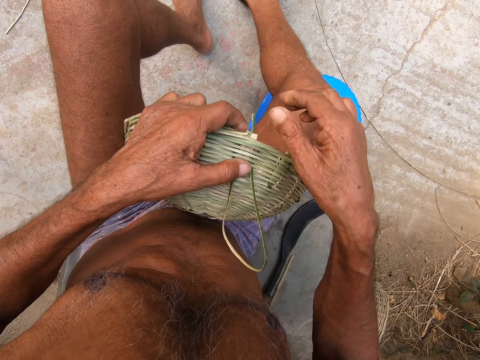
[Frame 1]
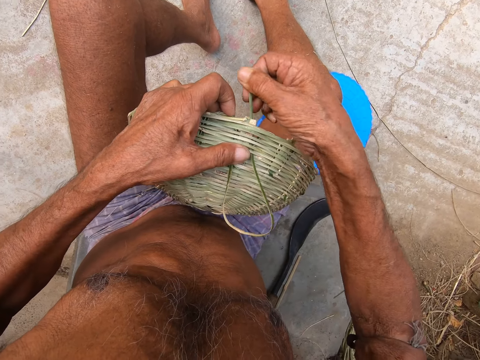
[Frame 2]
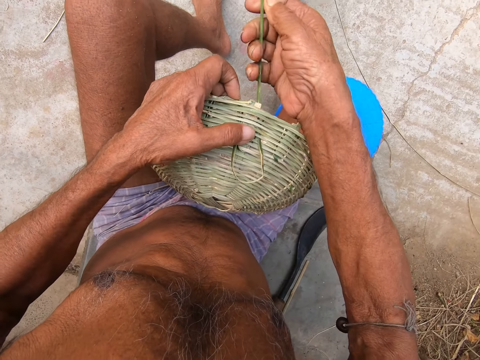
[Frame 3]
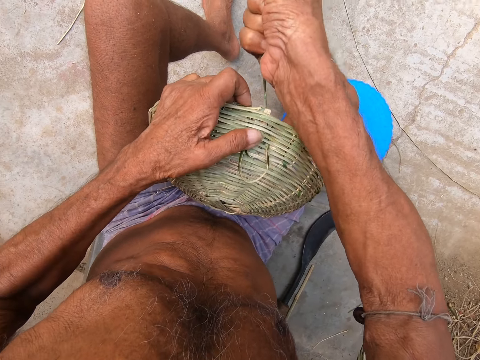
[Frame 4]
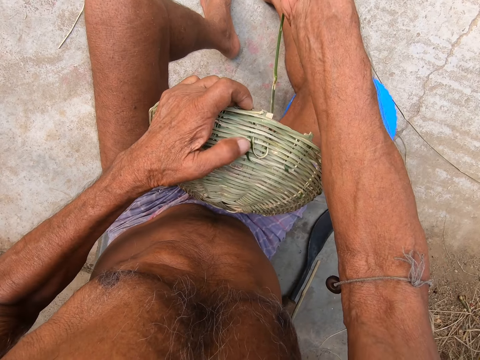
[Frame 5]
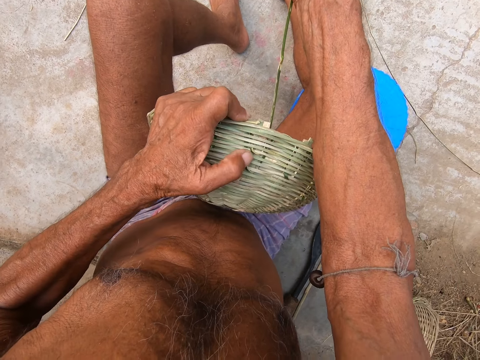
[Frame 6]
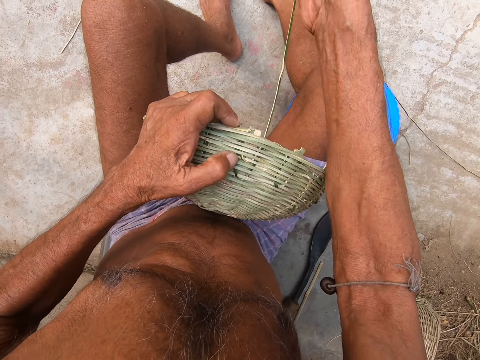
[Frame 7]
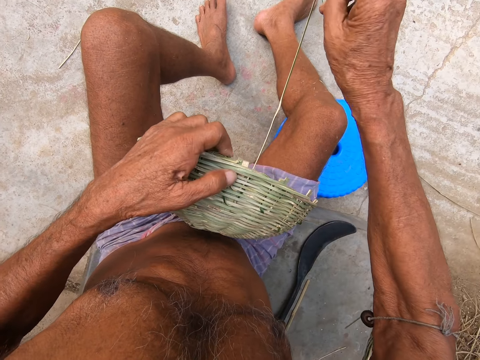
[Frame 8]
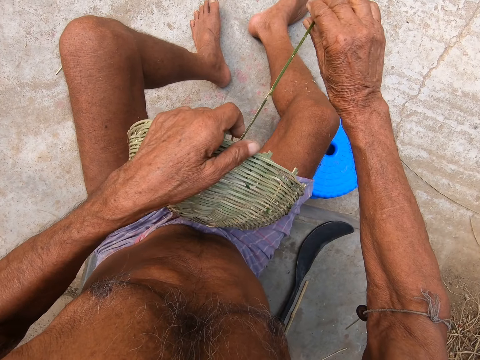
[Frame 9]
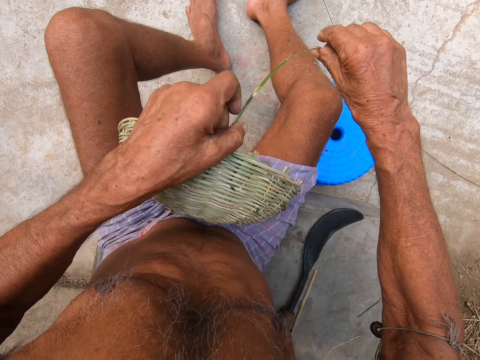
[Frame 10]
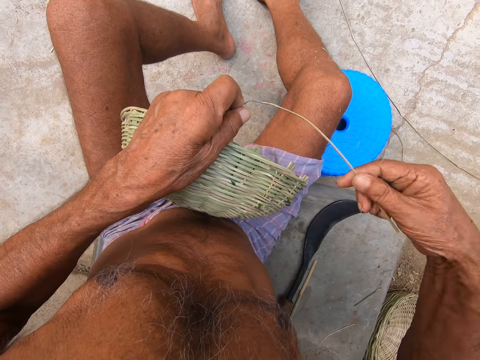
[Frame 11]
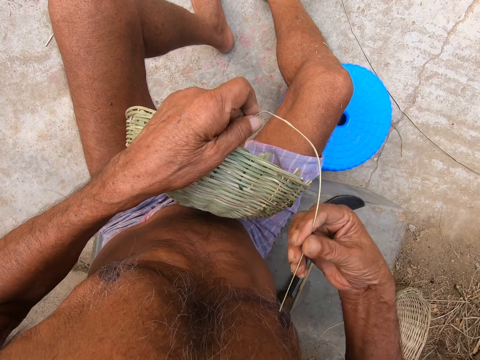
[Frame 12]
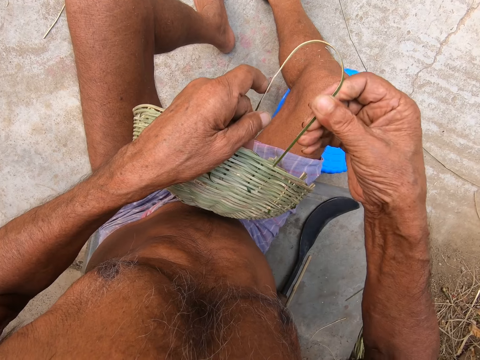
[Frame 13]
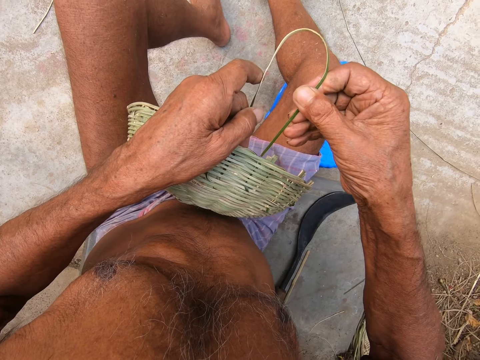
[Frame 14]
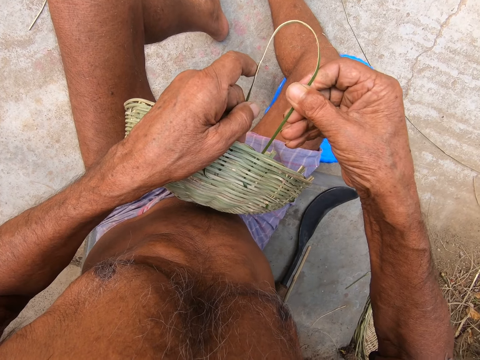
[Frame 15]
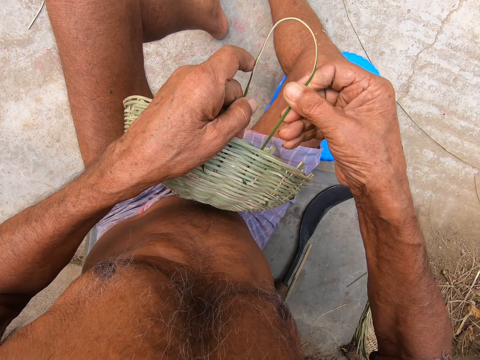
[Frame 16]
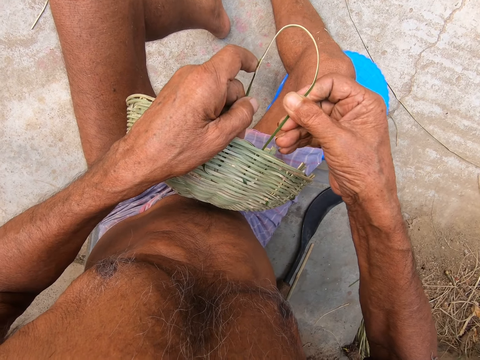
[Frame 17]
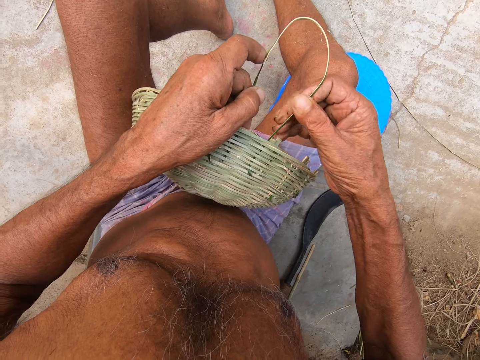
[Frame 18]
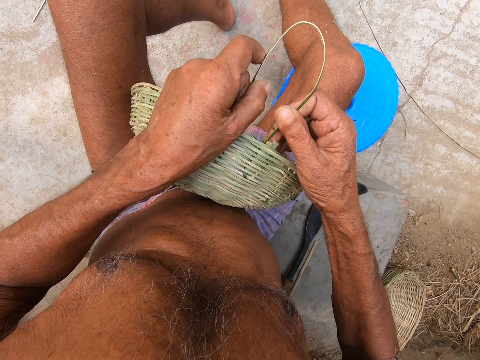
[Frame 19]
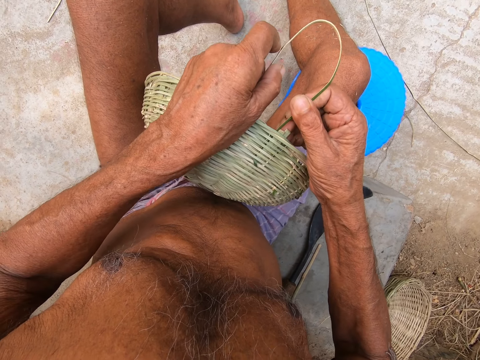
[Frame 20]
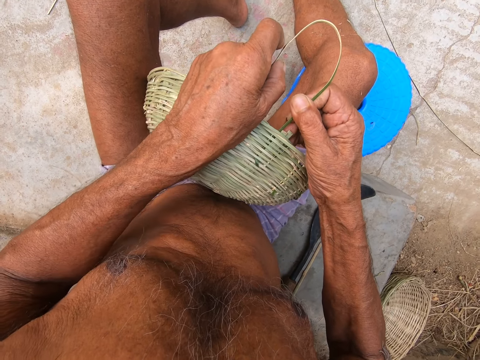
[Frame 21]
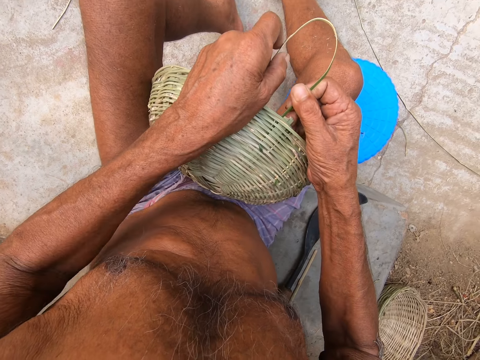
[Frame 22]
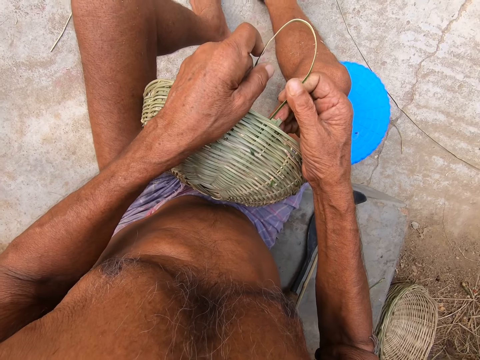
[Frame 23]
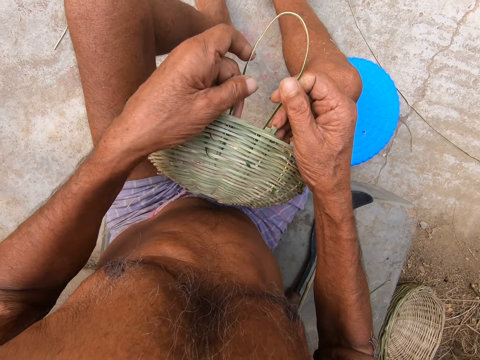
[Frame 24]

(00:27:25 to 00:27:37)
The camera wearer pulls the bamboo strip with his right hand. He holds the bamboo in his left hand. He bends the bamboo with his right hand. He puts the bamboo strip on the basket with his right hand.

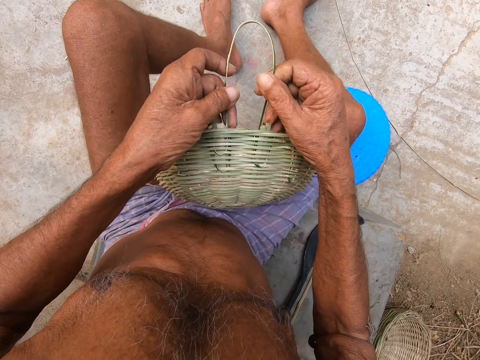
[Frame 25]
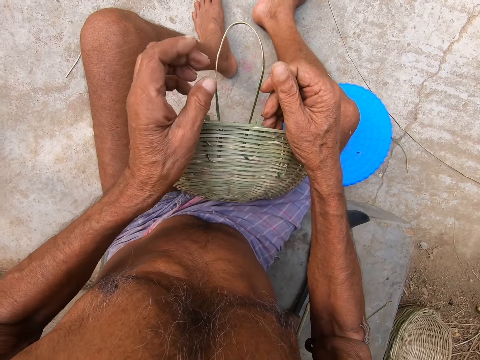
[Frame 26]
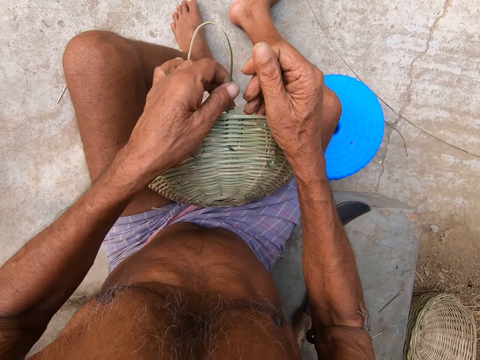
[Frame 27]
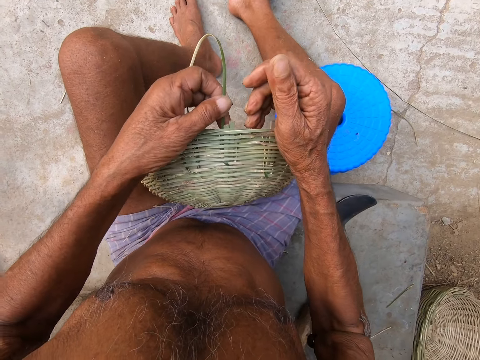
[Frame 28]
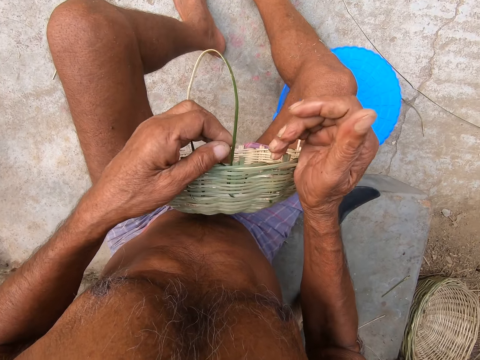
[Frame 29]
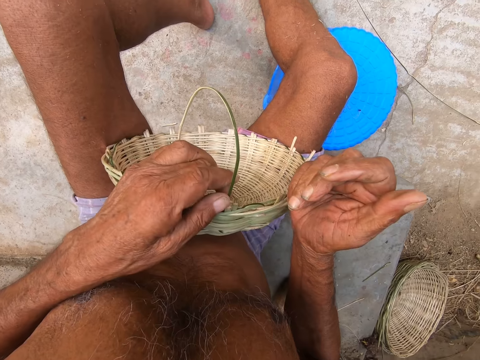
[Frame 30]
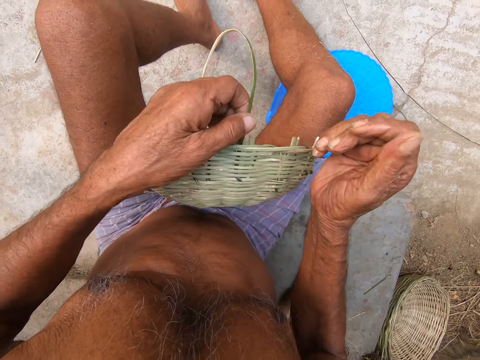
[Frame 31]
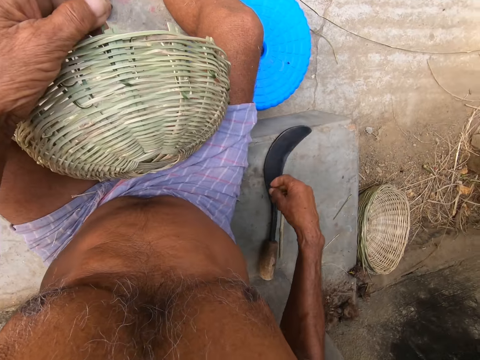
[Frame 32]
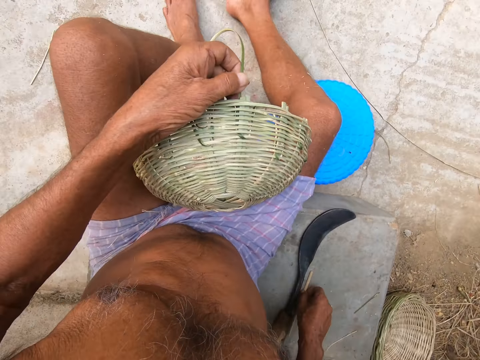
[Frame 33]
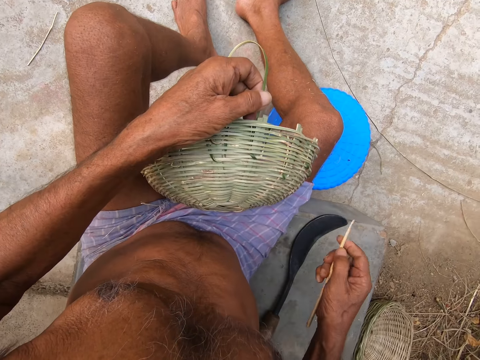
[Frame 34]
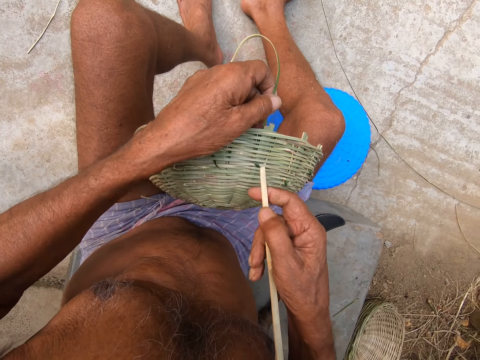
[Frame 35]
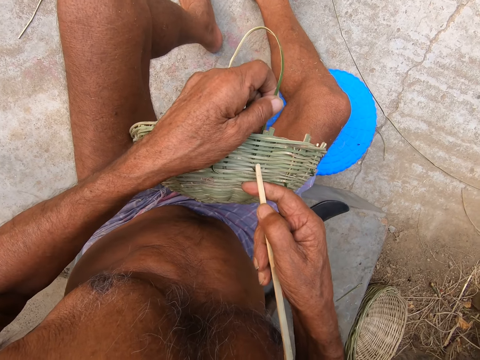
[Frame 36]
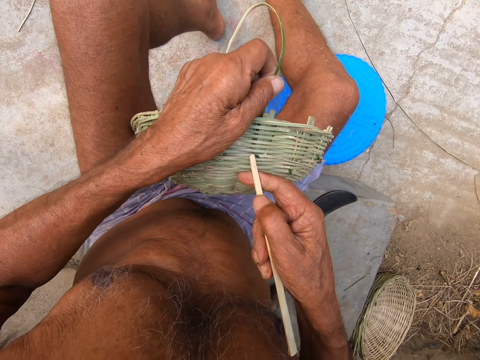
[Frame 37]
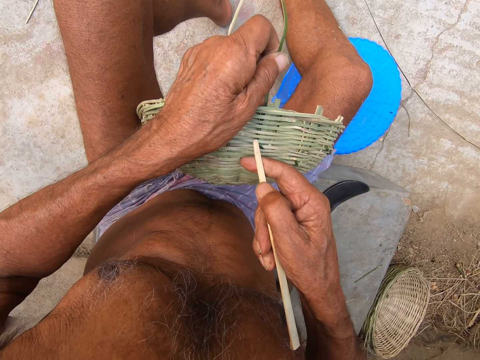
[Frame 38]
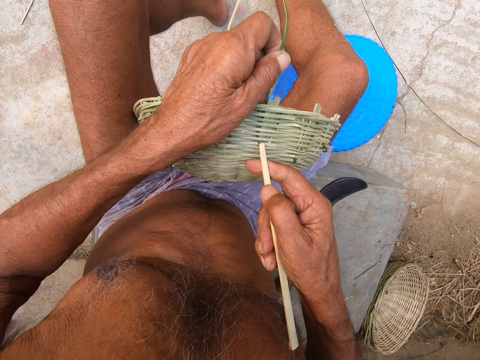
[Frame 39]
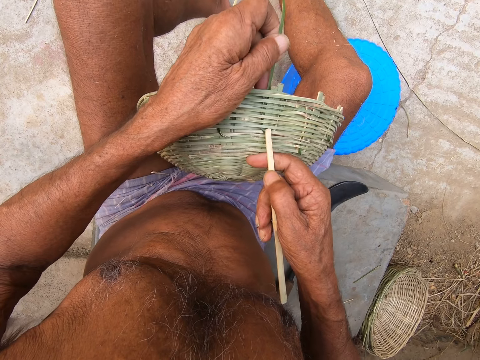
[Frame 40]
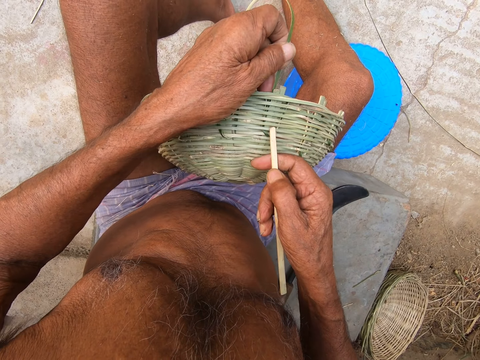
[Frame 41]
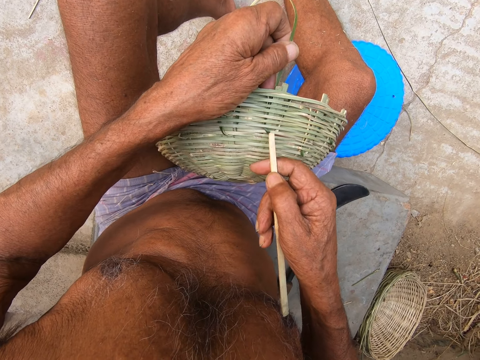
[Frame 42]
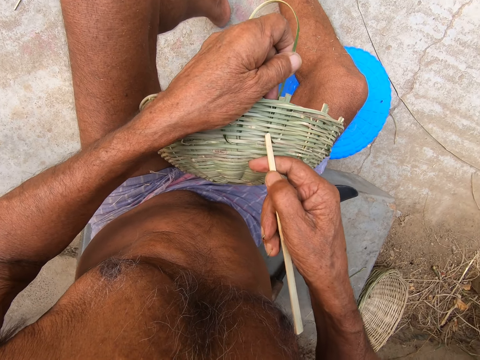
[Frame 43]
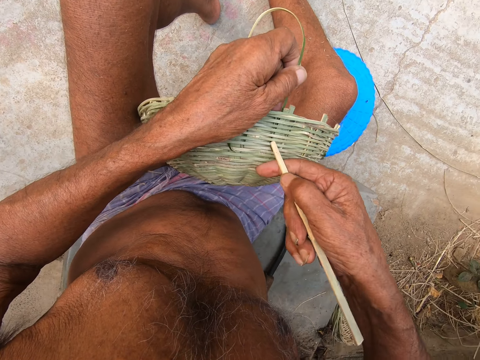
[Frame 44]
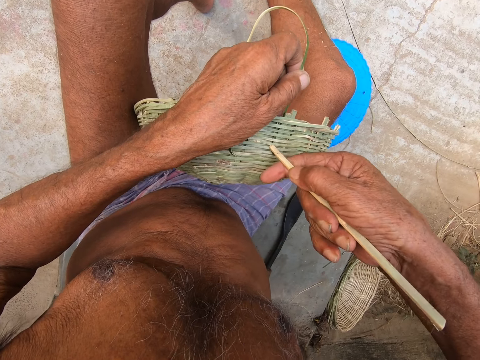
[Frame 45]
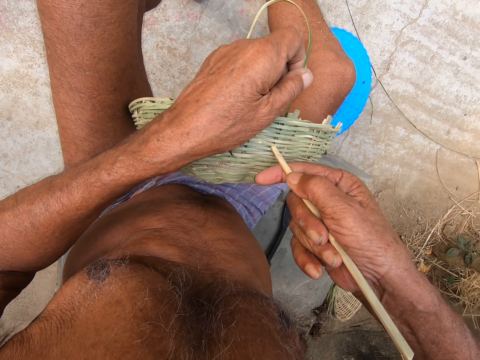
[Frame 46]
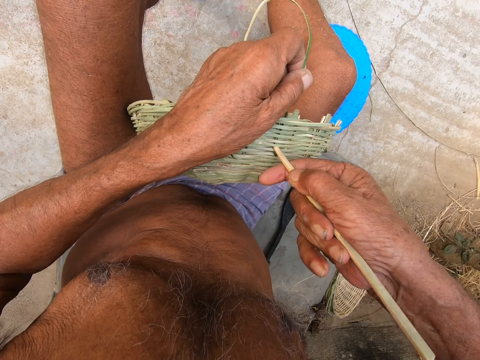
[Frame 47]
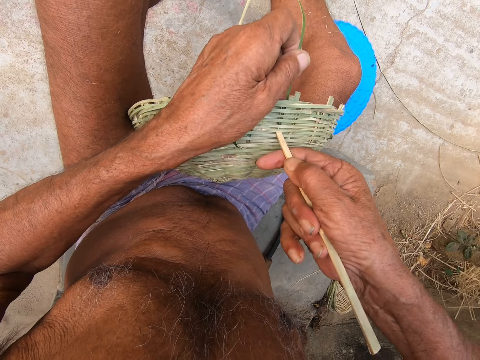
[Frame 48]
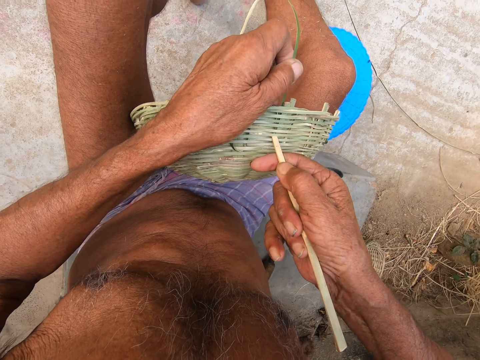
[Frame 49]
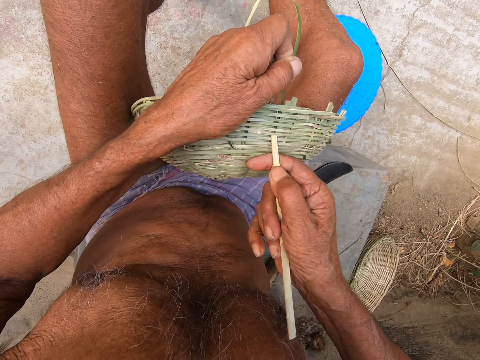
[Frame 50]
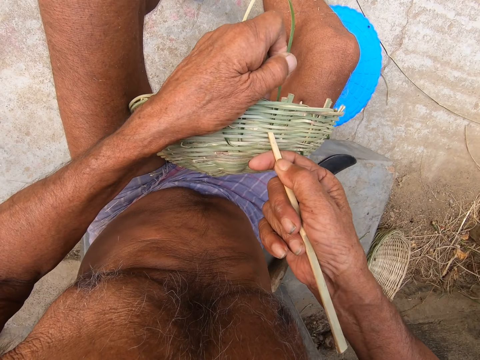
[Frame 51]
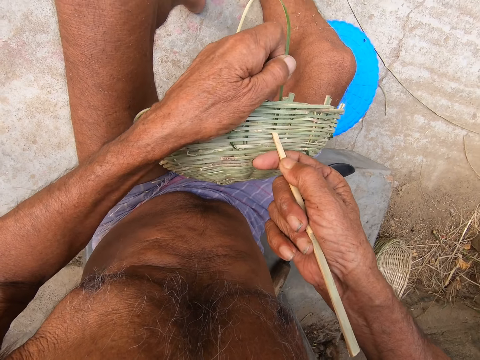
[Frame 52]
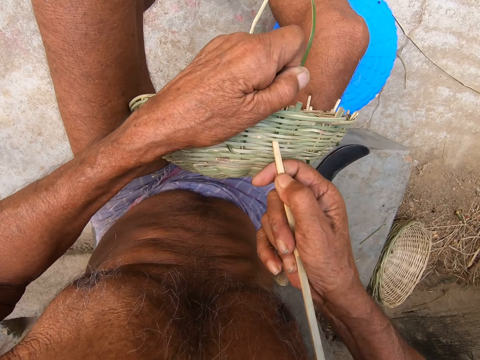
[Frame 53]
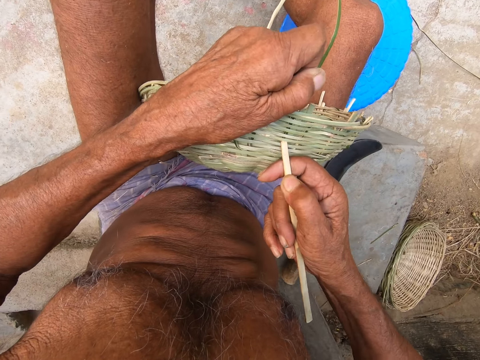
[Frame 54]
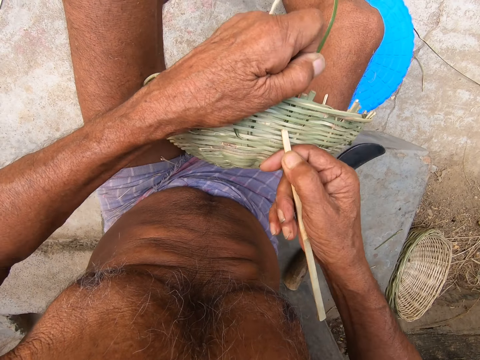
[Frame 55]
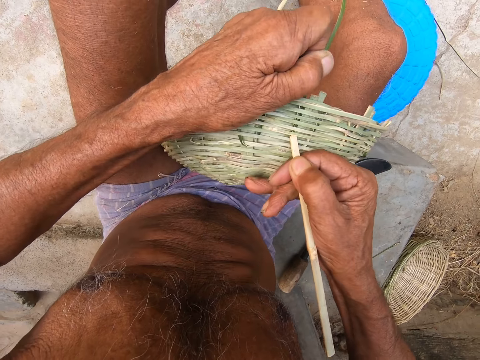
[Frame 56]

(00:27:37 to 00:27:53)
The camera wearer holds the bamboo in his left hand. He picks up the sickle from the slab with his right hand. He puts the piece of wood into the basket with his right hand. He takes the piece of wood to help fix the grass reed.
